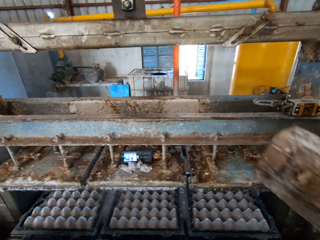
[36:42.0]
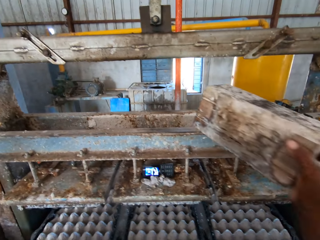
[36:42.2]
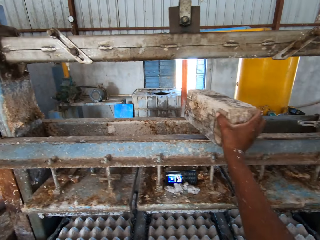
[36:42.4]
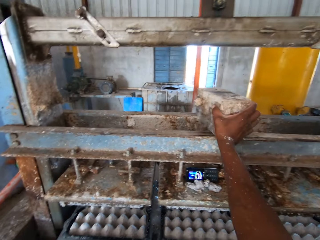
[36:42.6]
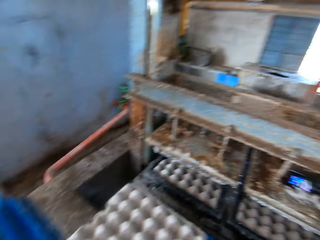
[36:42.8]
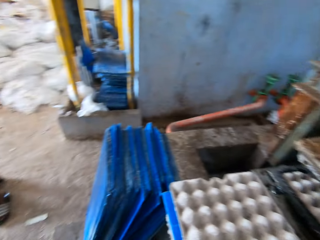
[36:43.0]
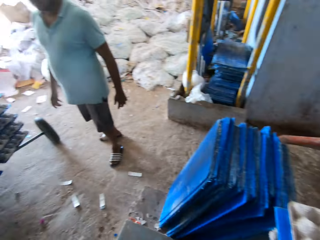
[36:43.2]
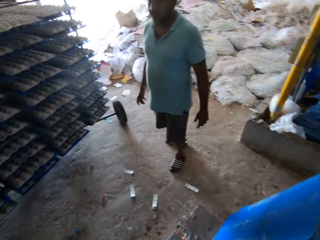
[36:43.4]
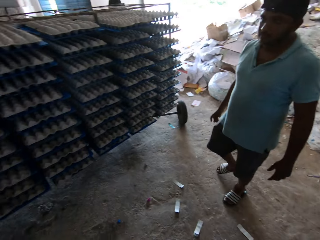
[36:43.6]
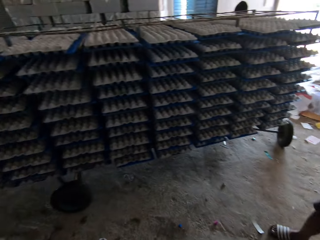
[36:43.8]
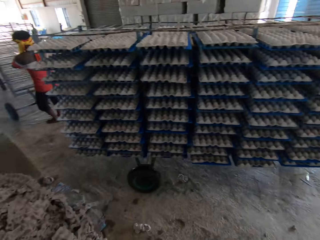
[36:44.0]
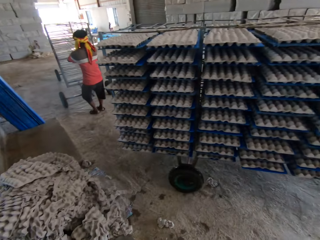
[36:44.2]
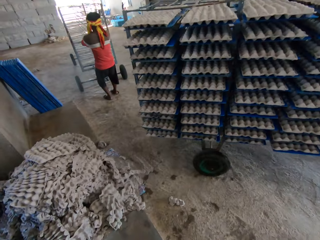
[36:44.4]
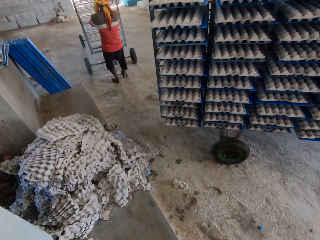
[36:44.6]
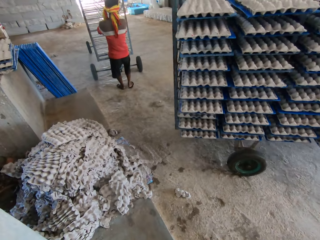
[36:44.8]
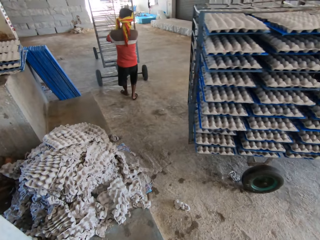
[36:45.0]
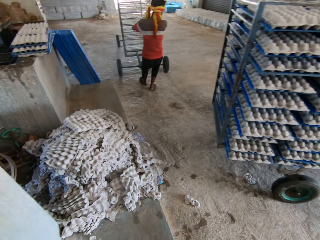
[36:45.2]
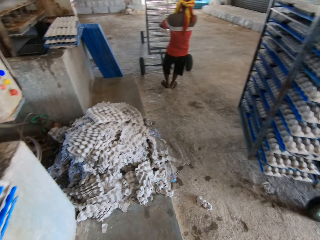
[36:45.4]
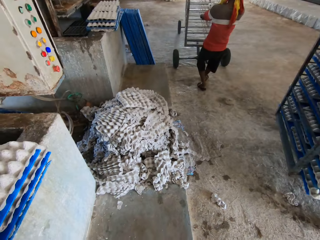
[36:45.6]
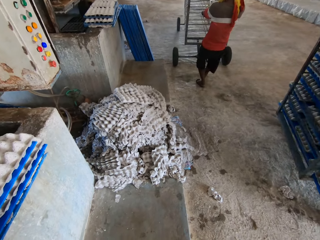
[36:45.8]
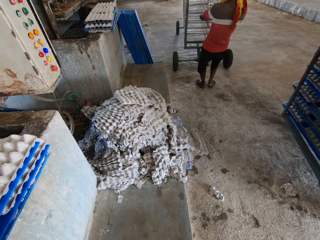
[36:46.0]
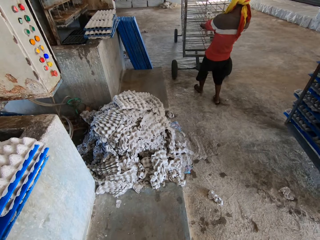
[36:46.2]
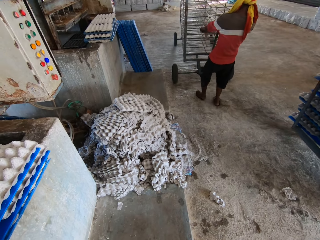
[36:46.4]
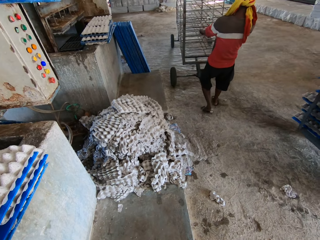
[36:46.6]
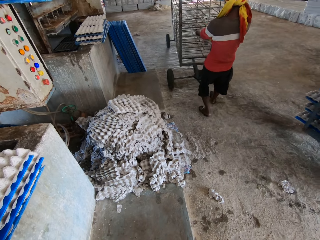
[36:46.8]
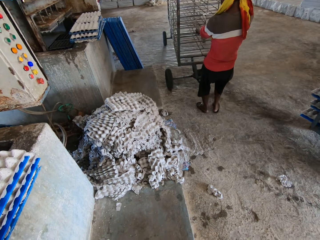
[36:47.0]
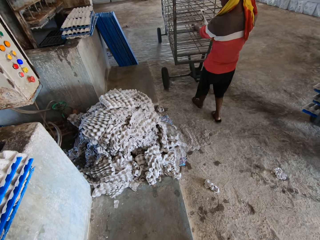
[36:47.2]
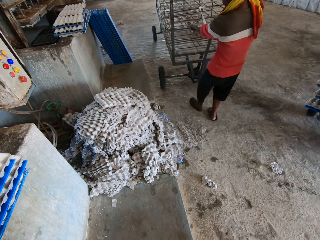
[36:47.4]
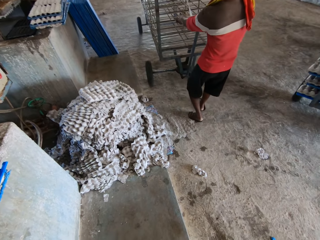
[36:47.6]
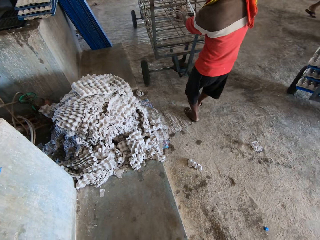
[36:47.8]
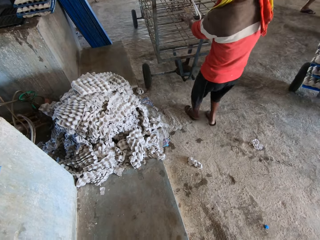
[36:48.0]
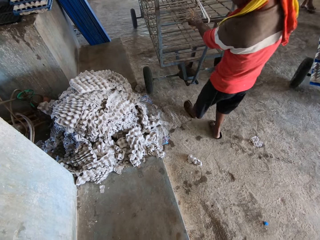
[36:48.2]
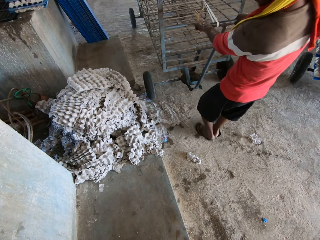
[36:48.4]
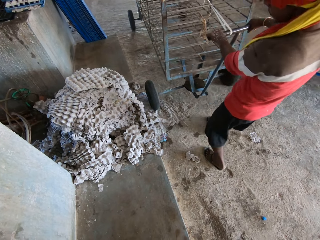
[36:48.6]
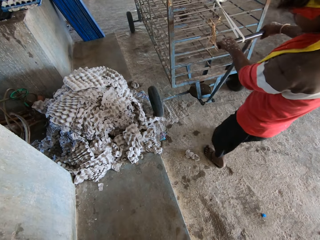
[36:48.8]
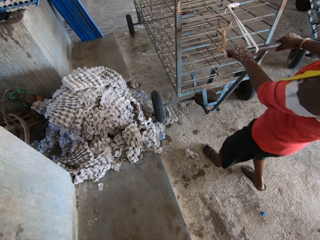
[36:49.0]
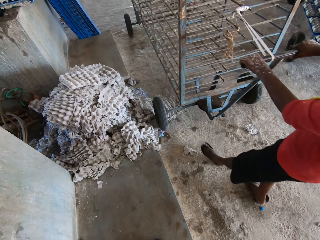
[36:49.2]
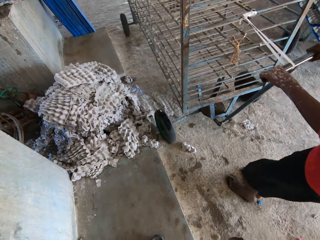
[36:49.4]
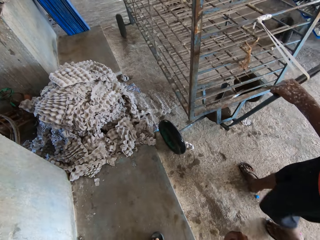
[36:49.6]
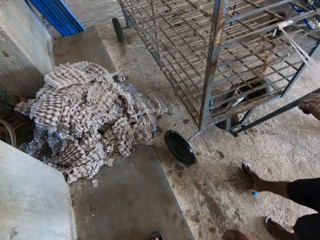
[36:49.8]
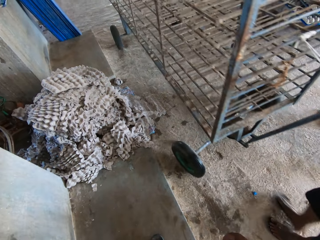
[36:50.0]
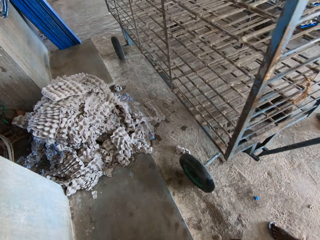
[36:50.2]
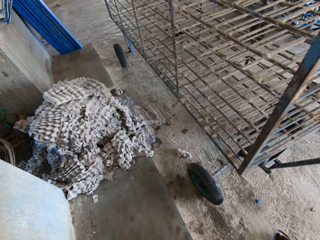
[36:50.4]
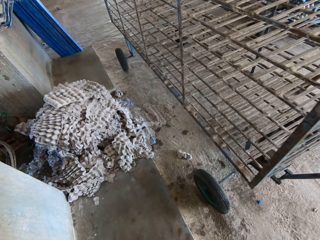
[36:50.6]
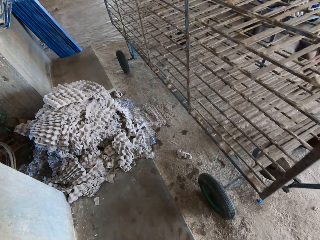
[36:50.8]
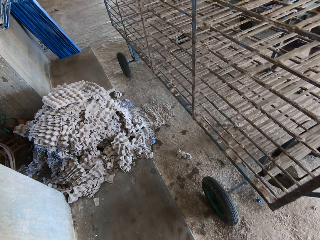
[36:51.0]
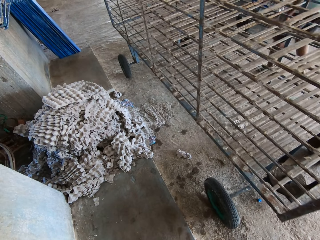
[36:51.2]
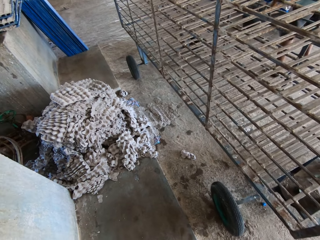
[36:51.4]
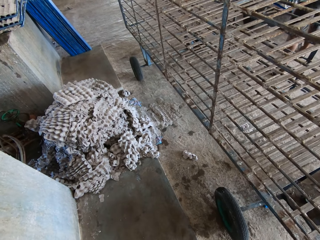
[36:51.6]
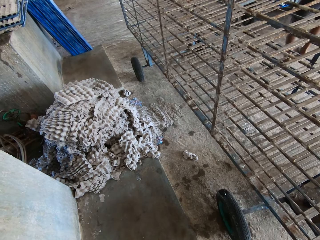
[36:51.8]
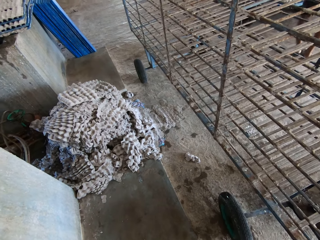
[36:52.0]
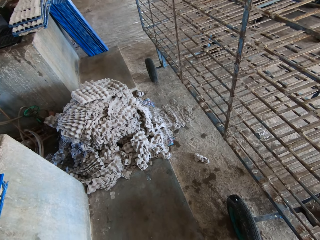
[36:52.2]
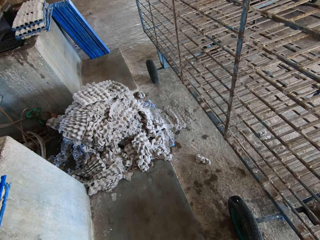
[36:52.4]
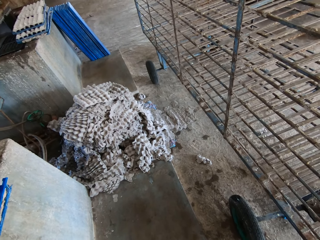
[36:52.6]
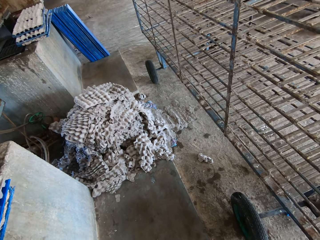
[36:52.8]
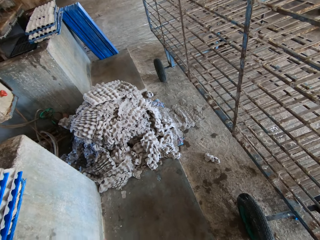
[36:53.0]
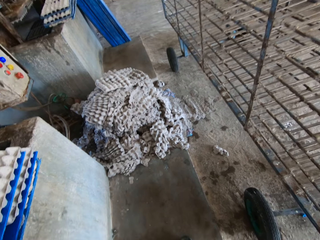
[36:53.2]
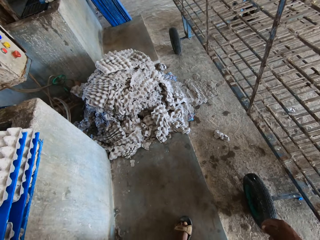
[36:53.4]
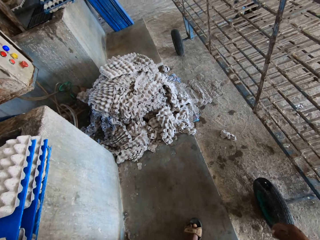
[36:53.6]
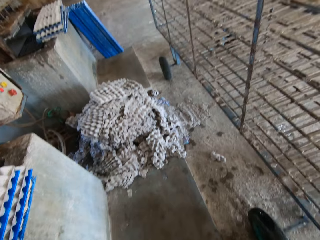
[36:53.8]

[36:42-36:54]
The camera wearer drops the wood piece on the egg tray machine with his right hand. He looks aside. A man pulls the rack by its handle with his hands. Another man pulls a rack by its handle with his hands.

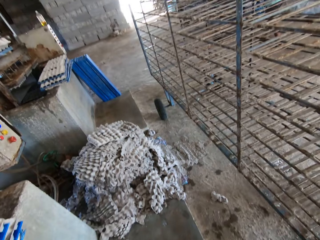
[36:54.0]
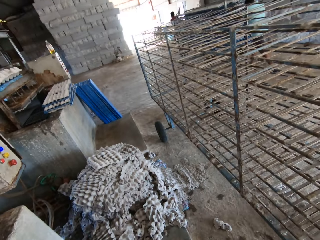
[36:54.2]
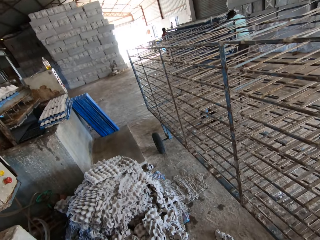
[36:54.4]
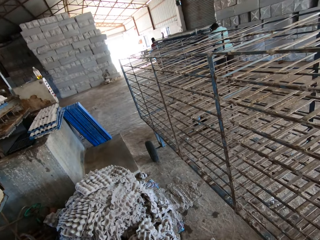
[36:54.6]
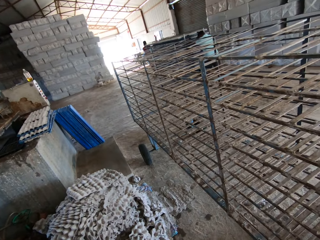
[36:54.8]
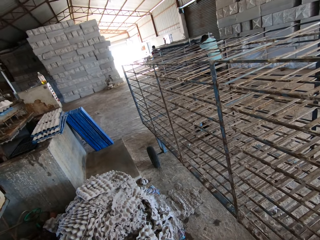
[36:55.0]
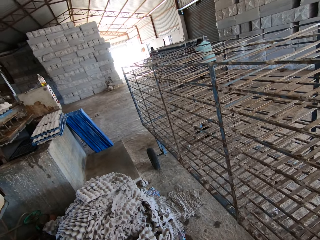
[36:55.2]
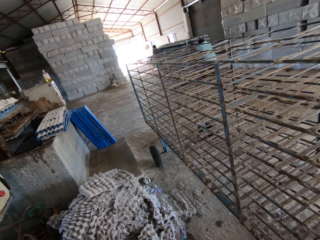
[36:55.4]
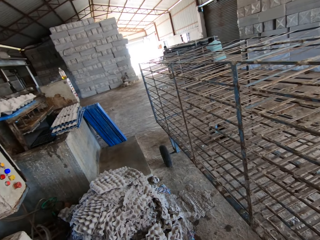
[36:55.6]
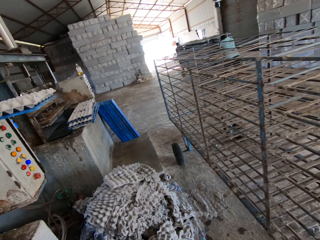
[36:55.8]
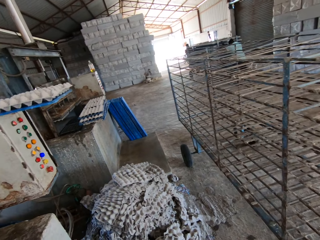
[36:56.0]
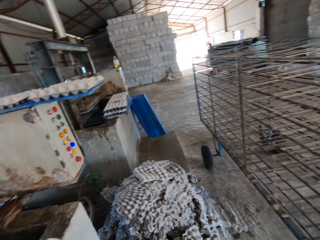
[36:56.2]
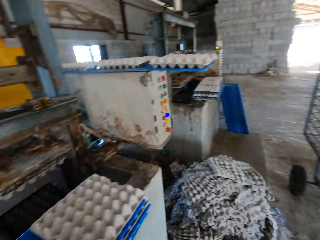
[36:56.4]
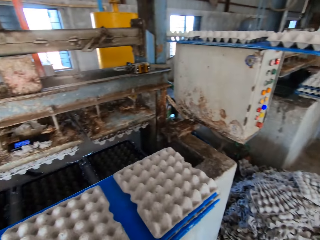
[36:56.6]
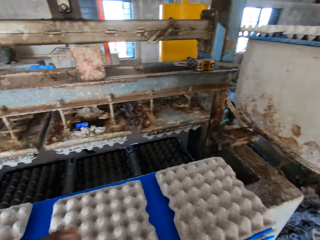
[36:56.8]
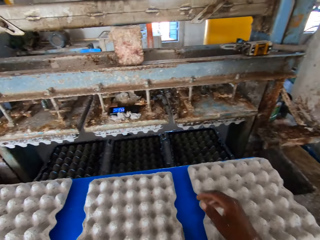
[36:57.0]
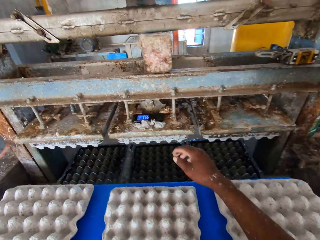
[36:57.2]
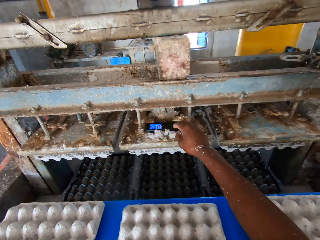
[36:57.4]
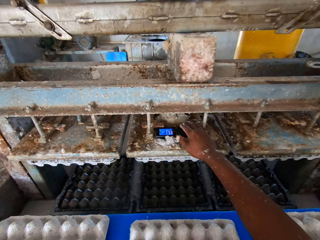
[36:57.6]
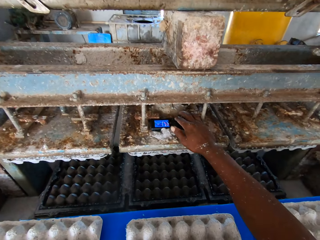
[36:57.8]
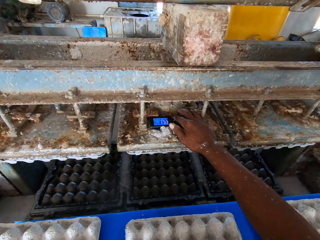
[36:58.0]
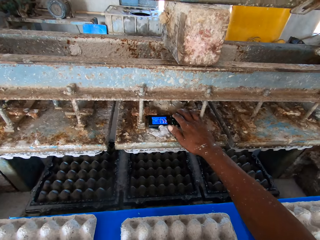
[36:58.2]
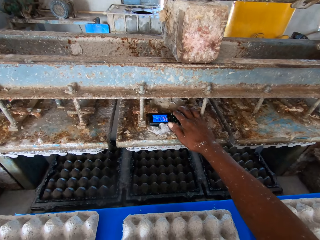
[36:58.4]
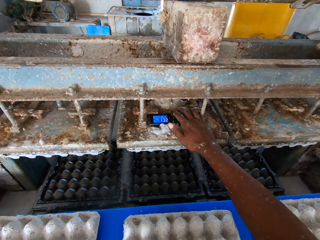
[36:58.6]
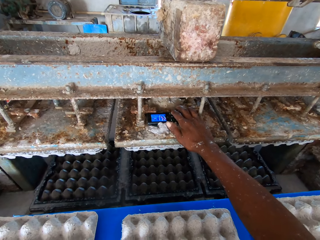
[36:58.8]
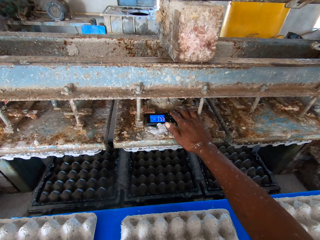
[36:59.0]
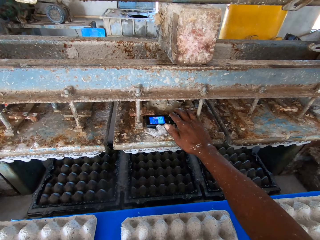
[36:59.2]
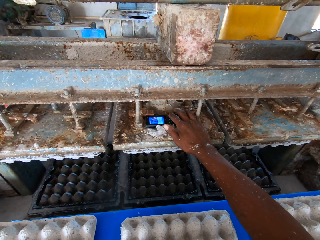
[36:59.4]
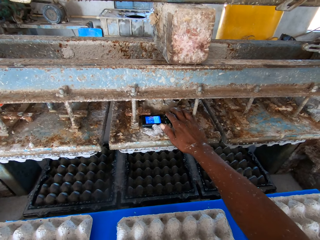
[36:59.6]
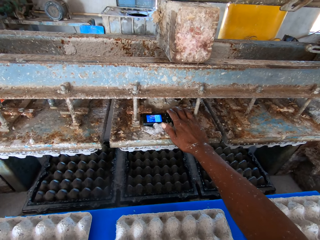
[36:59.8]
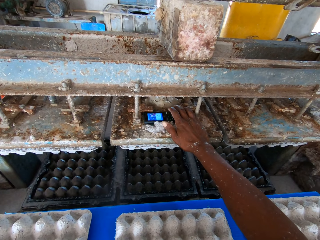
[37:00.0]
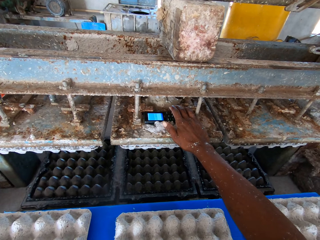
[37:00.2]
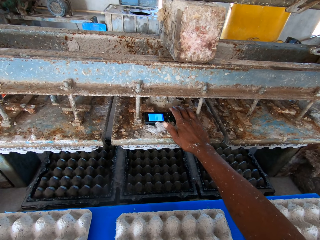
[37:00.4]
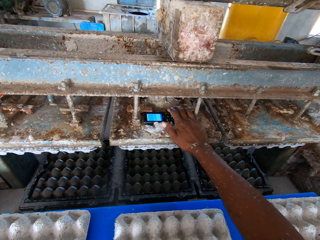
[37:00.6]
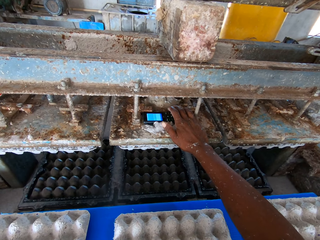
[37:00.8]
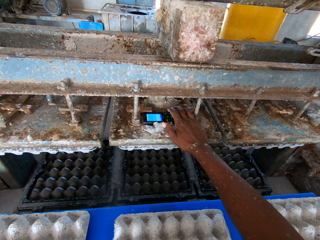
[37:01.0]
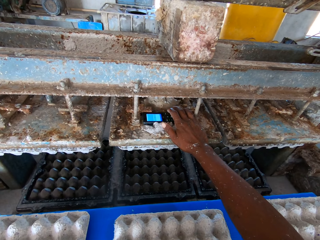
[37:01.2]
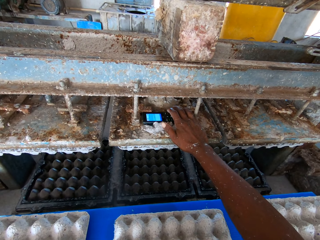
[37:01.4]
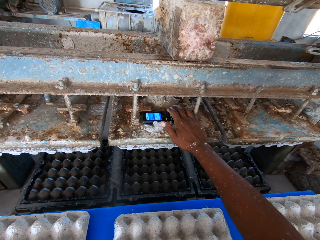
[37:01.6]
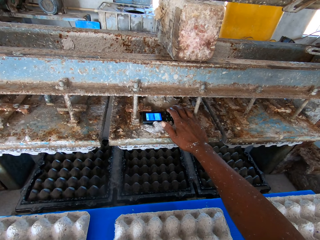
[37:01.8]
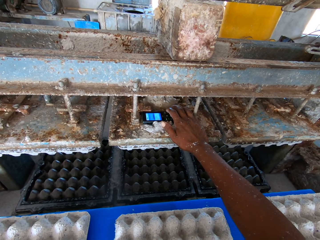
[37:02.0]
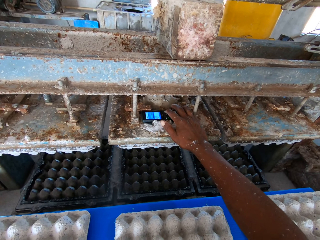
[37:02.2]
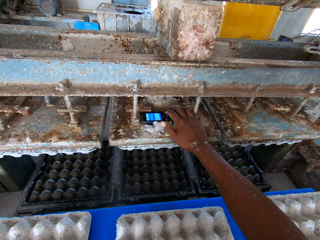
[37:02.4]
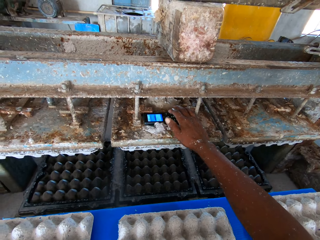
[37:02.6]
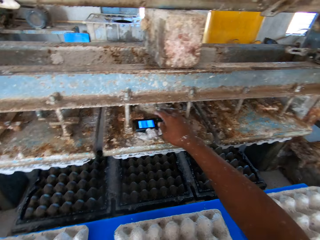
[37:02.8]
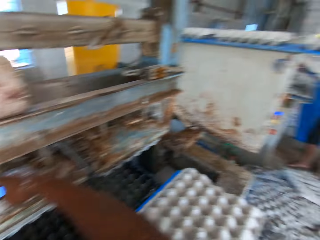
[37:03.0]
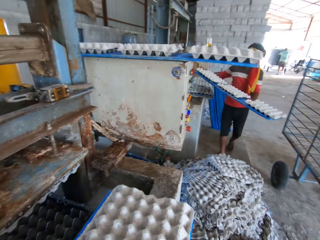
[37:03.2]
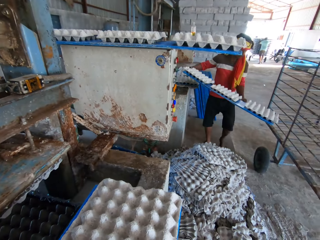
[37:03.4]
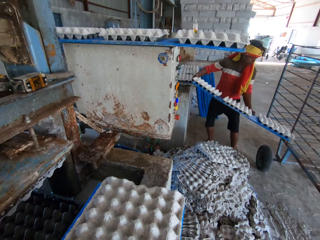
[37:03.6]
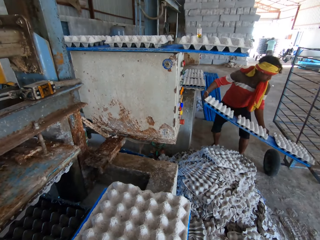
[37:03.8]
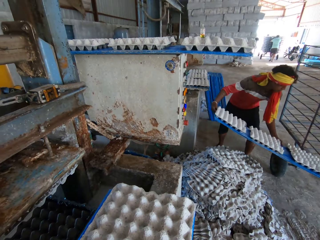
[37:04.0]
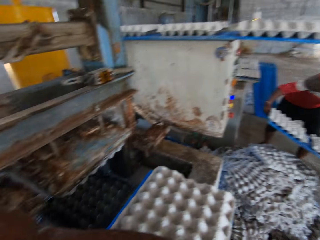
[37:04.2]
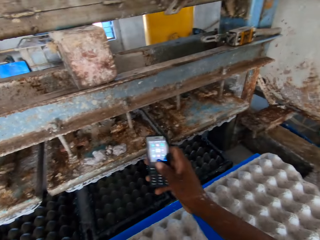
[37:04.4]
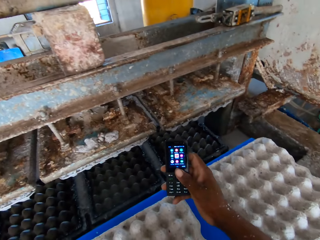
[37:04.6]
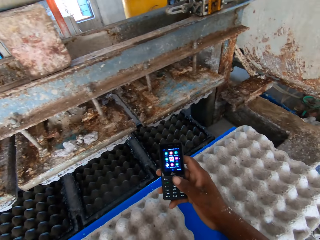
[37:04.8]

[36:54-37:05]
The camera wearer operates a phone on the egg tray machine with his right hand. He looks aside. A man moves the egg tray from the egg tray machine to the rack with his hands. The camera wearer operates the phone with his right hand.
